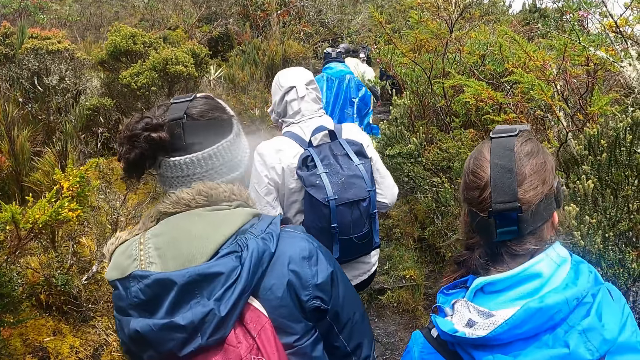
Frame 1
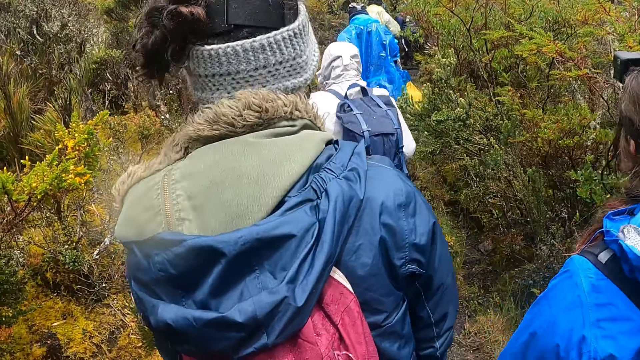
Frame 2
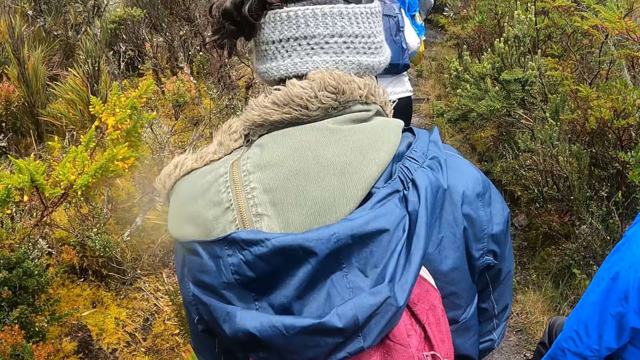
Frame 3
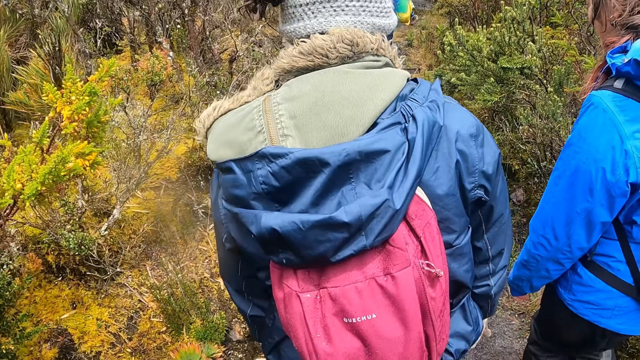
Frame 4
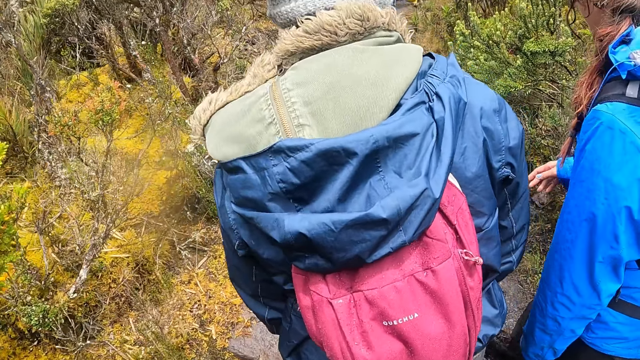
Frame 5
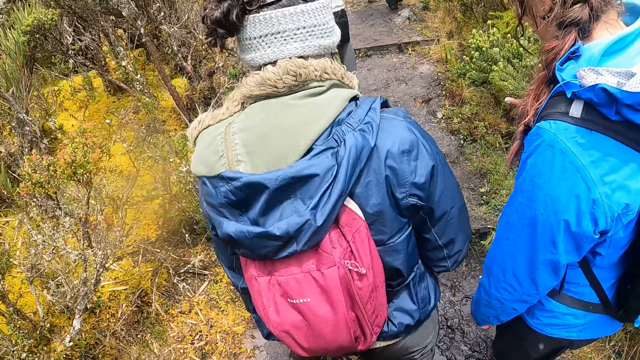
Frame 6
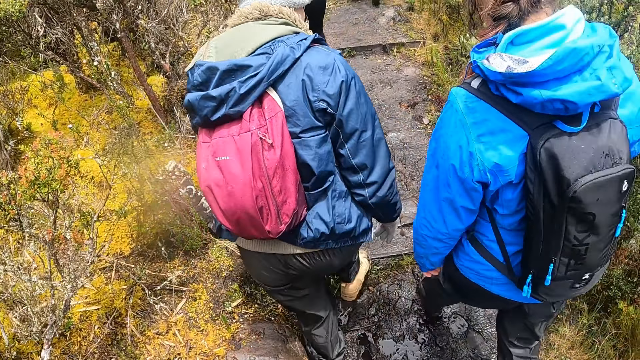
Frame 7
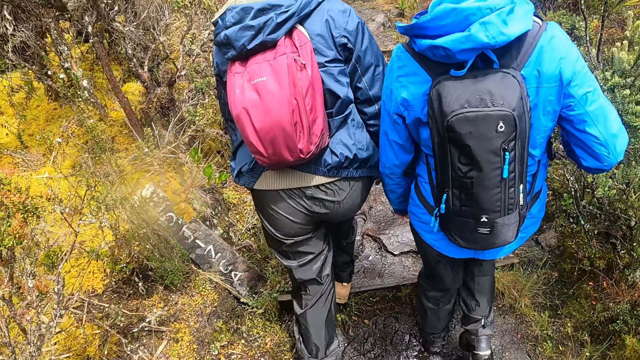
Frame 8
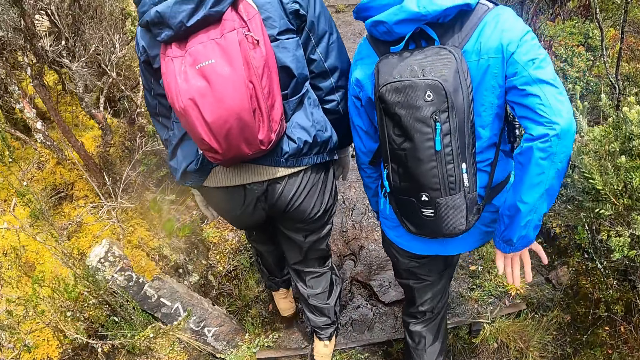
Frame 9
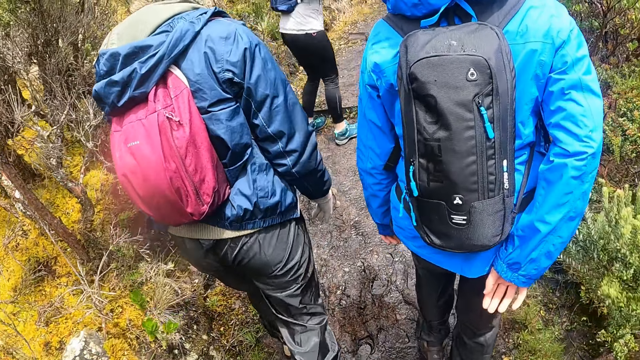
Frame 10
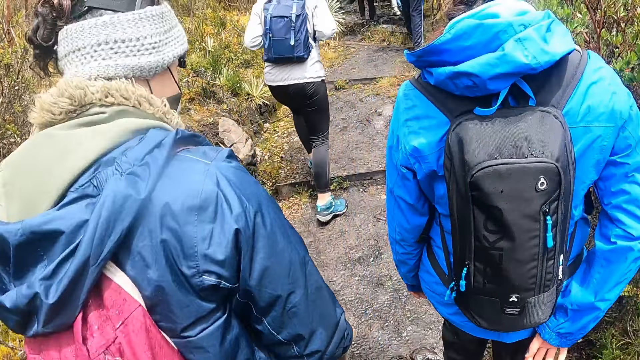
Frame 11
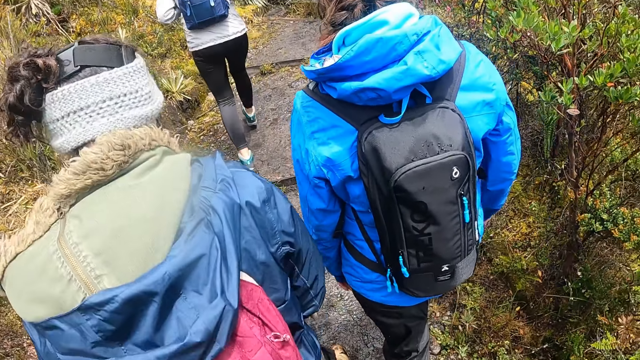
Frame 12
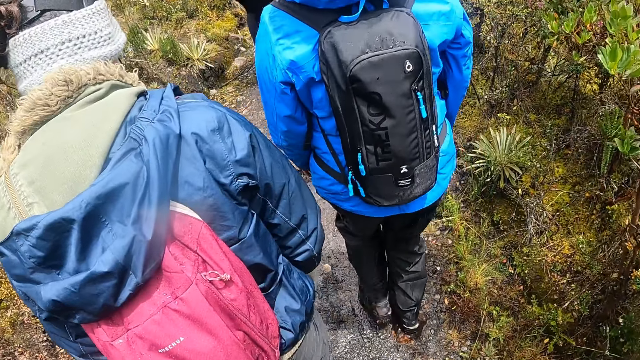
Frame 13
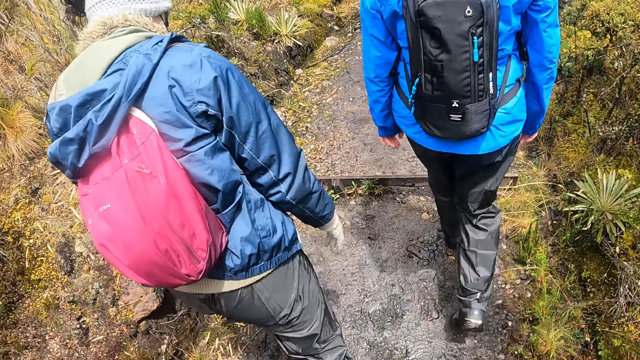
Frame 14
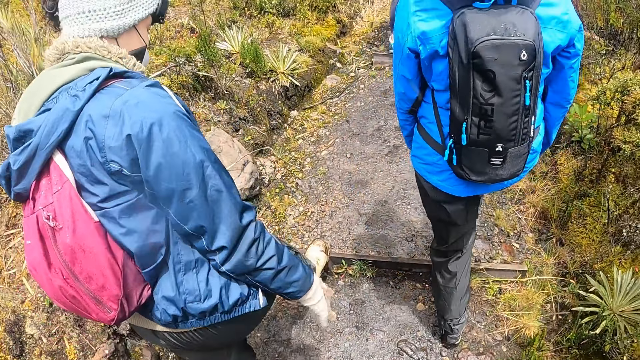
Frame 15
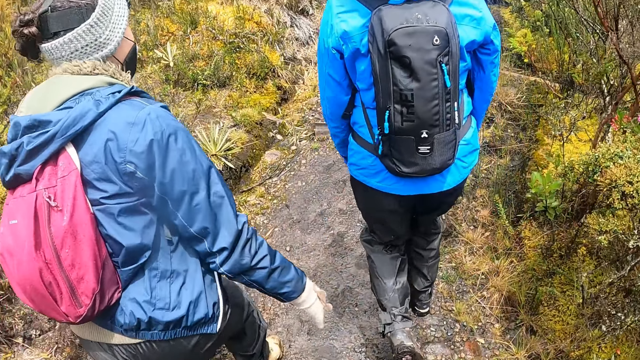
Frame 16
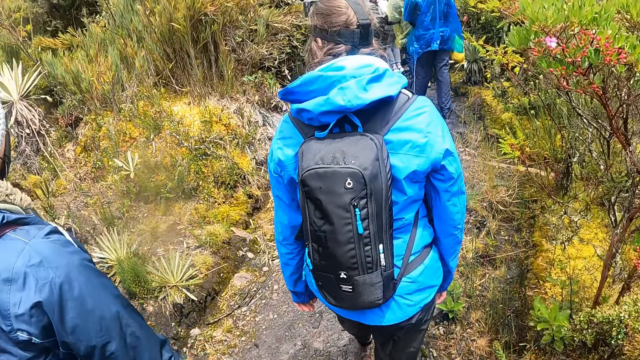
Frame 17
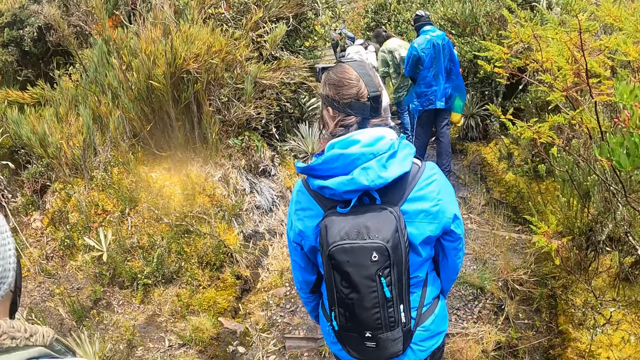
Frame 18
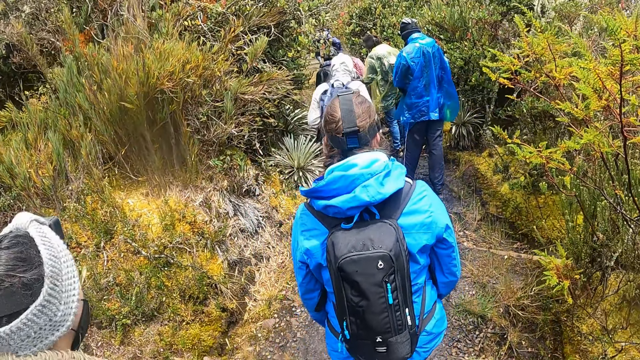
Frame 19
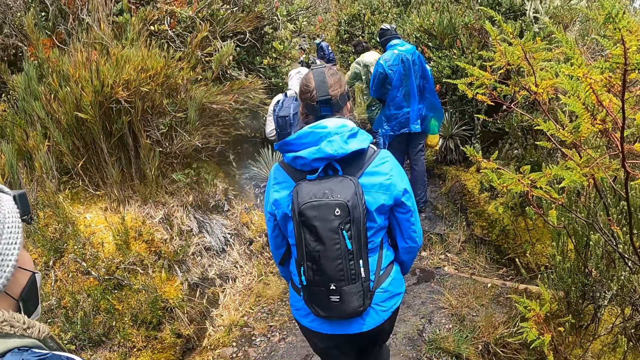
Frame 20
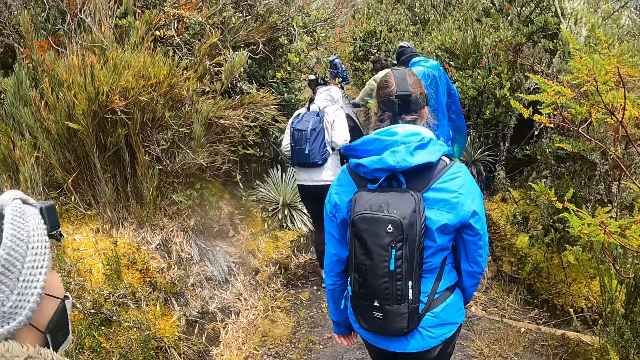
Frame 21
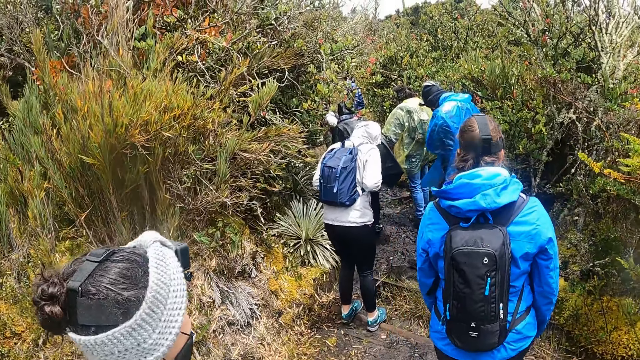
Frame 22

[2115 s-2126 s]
The woman shifts a plant with her right hand.

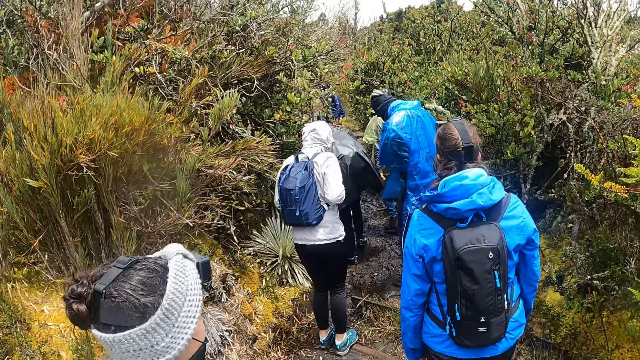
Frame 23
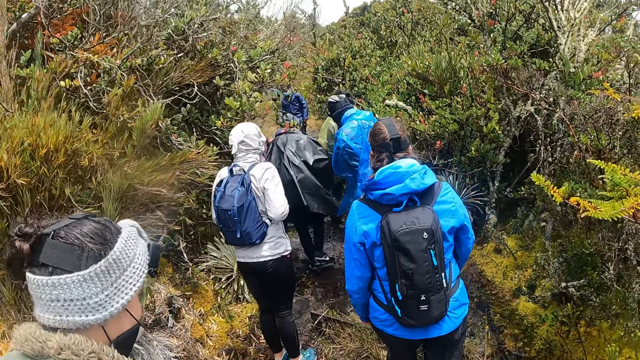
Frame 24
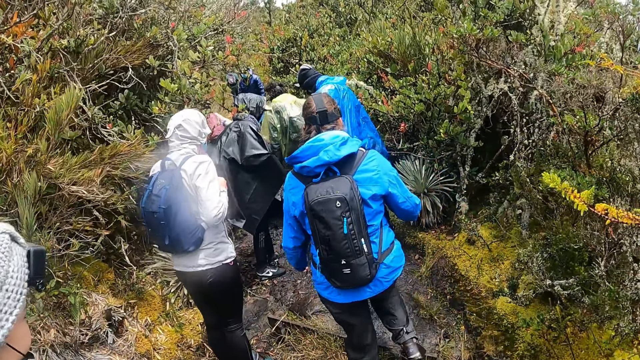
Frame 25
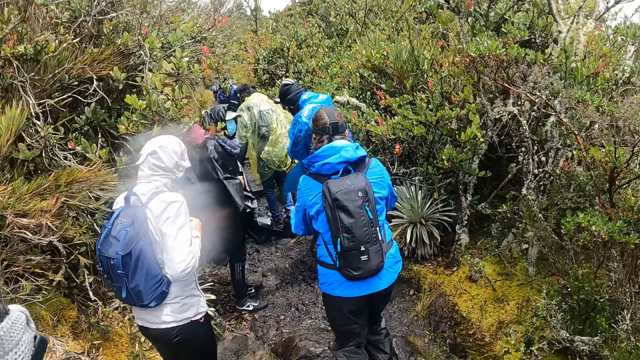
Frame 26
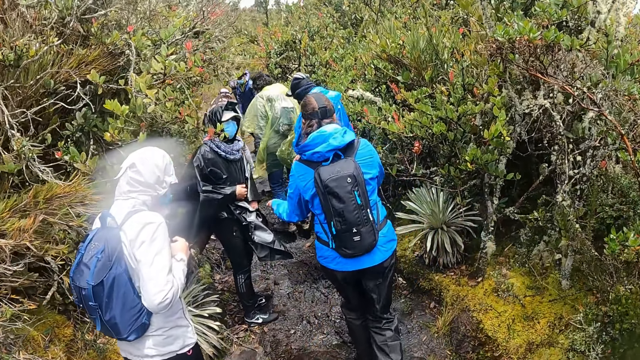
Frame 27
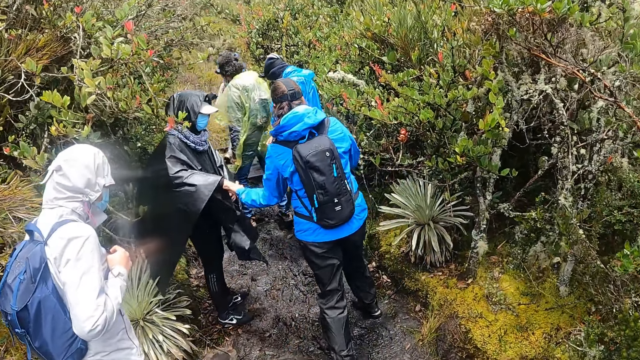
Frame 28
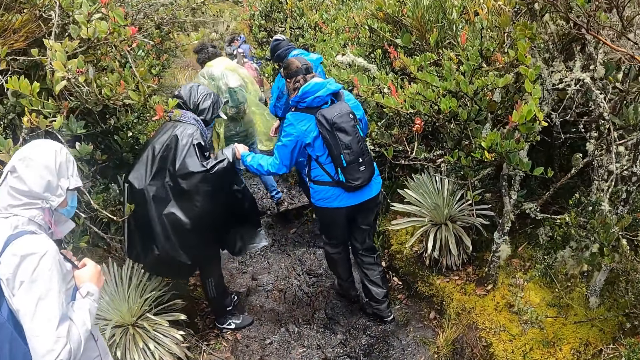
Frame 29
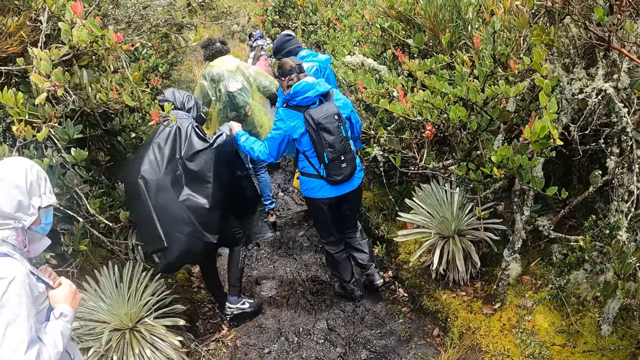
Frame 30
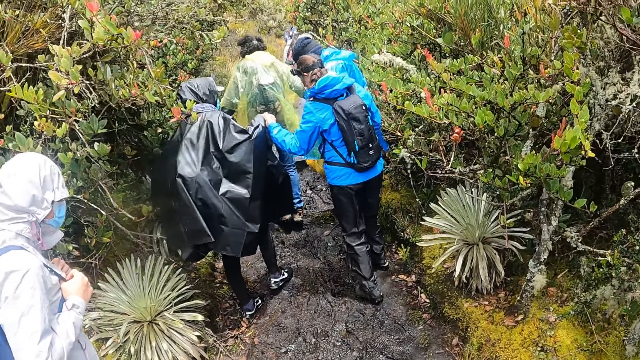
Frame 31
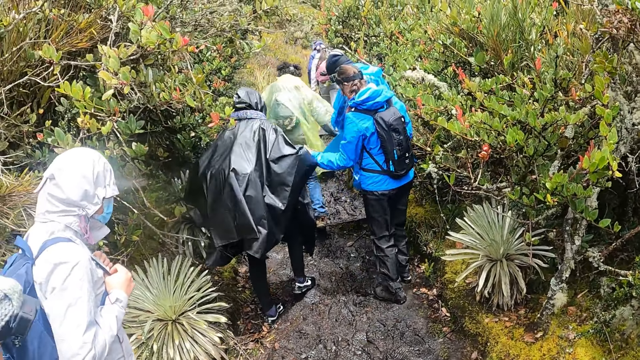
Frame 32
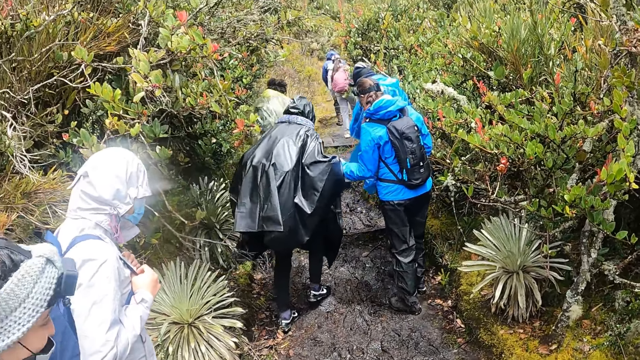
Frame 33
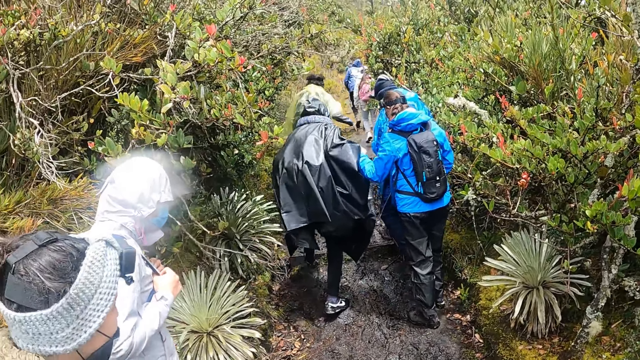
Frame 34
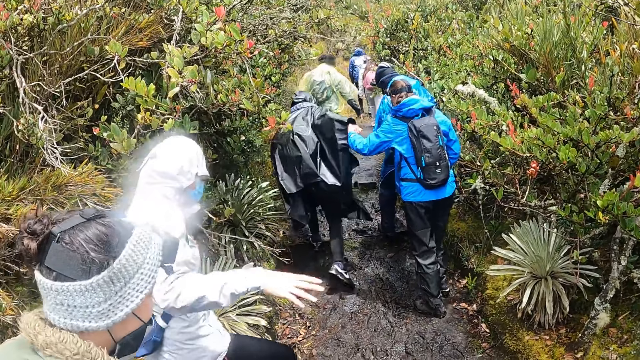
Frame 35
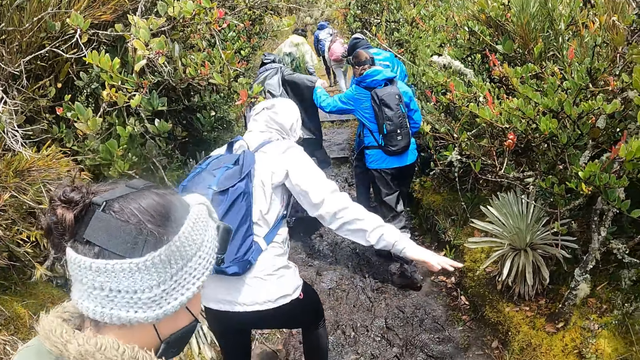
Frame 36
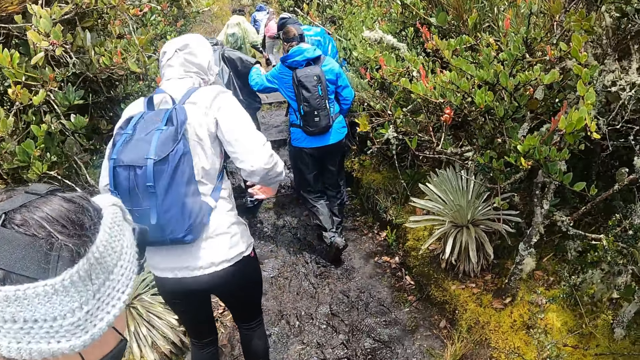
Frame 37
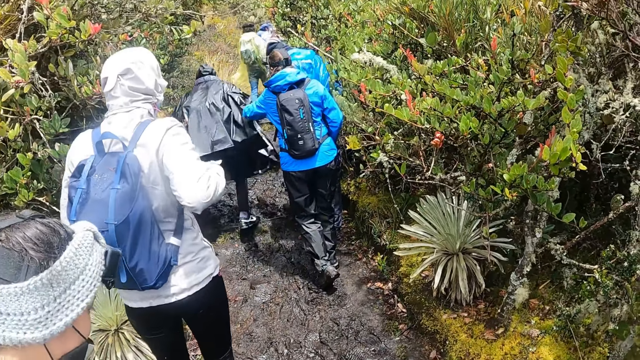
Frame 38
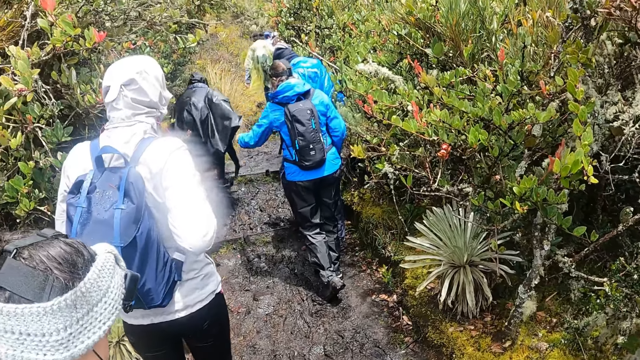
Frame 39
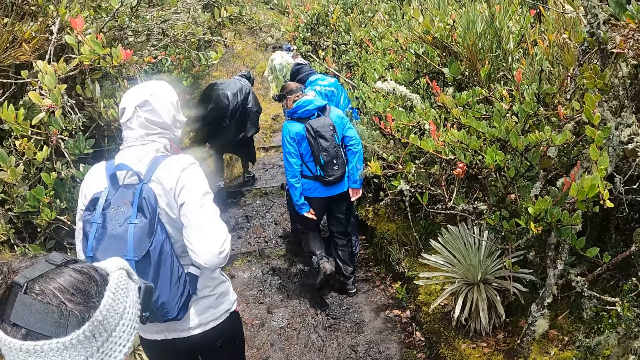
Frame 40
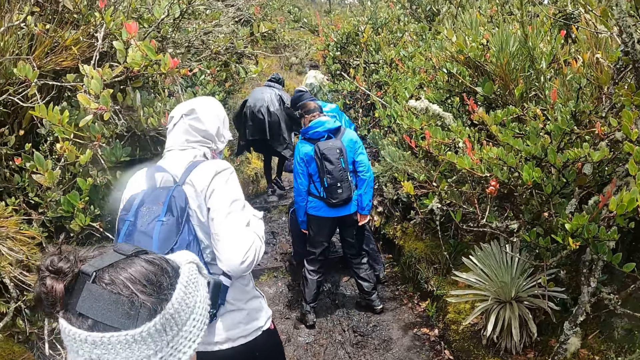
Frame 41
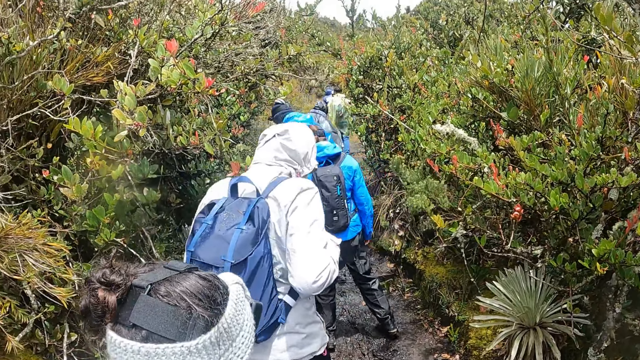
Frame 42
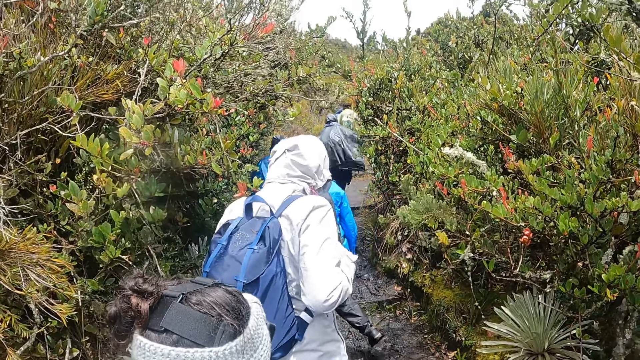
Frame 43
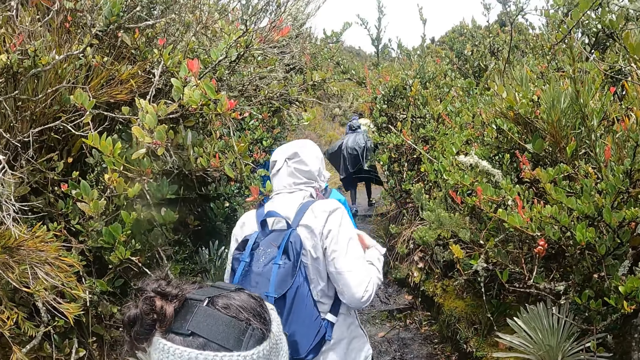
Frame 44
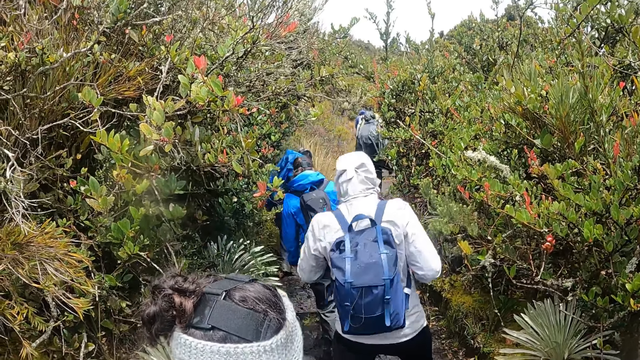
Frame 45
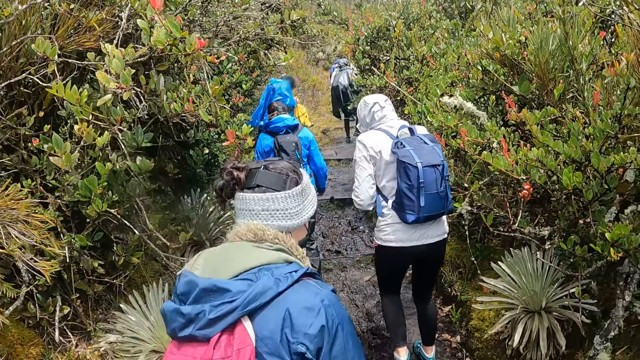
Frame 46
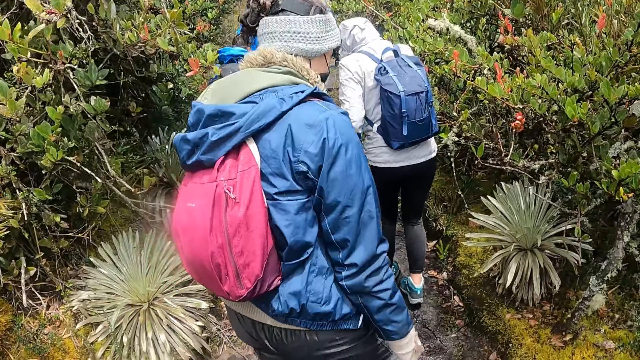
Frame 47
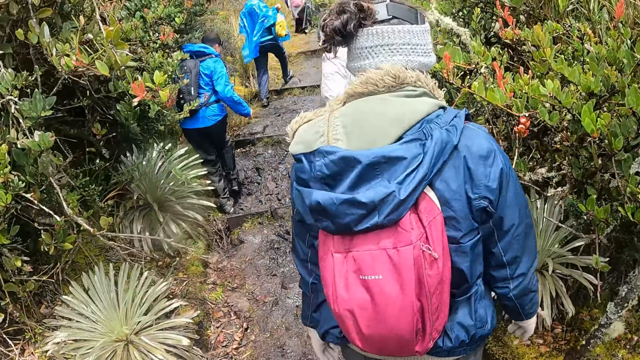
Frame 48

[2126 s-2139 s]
The woman holds the man's right hand with her left hand.
